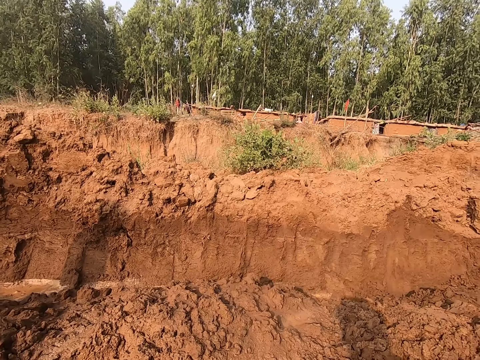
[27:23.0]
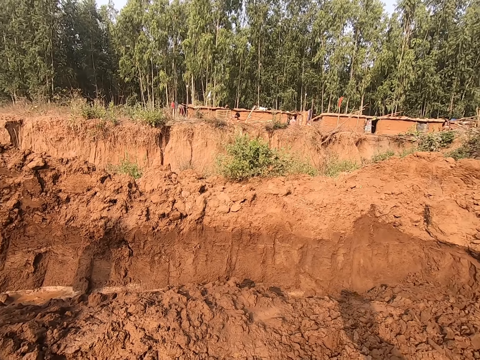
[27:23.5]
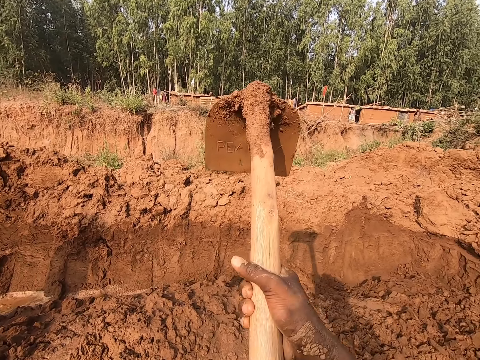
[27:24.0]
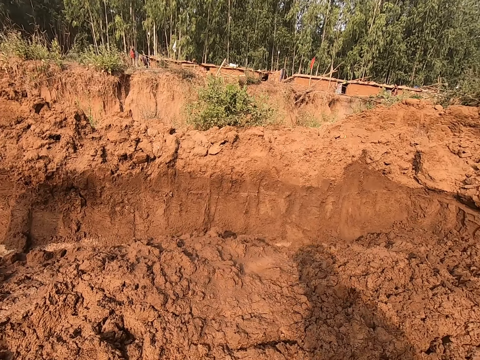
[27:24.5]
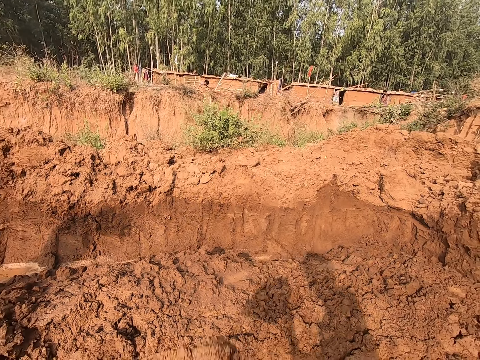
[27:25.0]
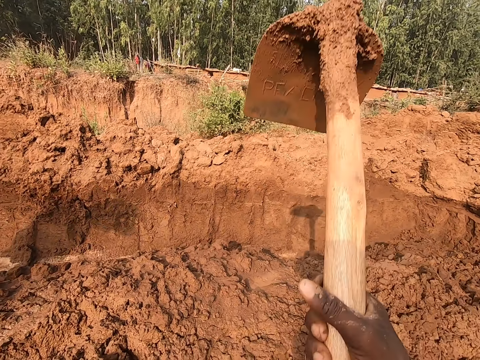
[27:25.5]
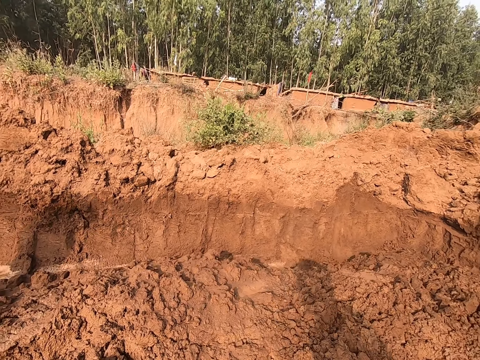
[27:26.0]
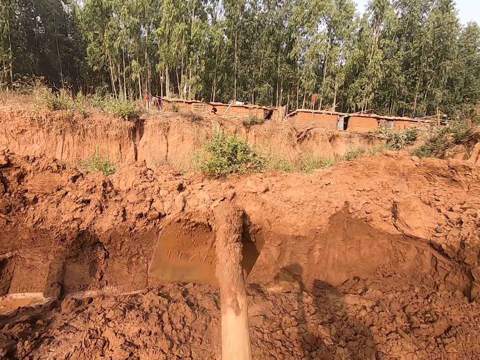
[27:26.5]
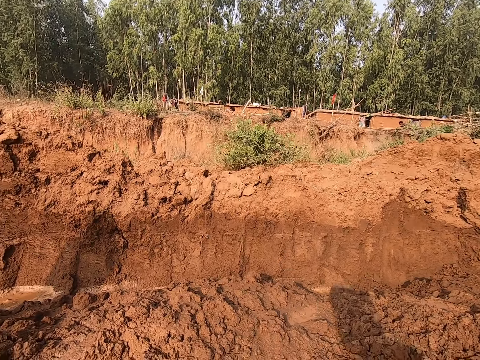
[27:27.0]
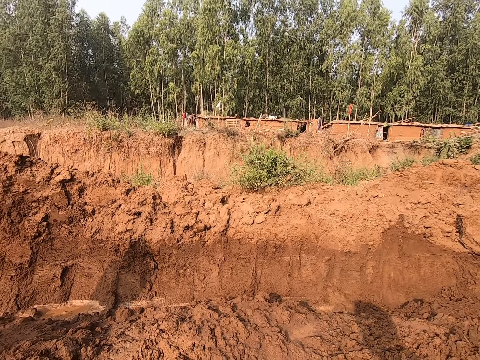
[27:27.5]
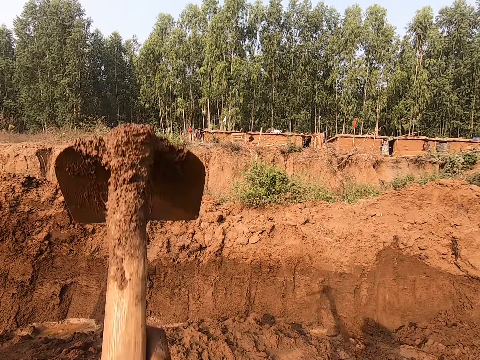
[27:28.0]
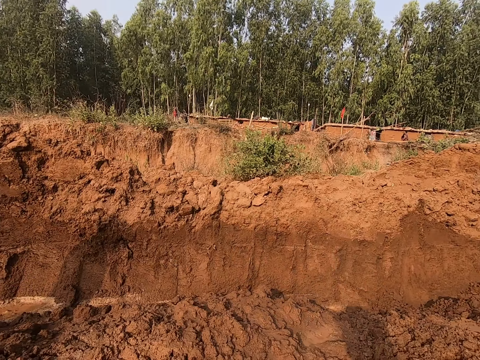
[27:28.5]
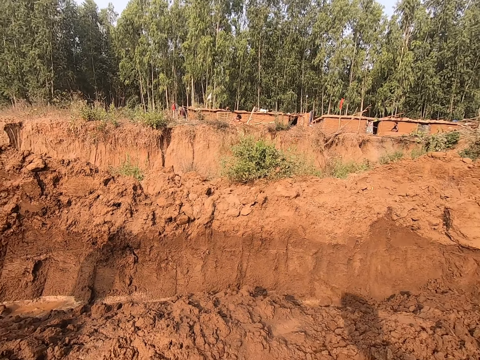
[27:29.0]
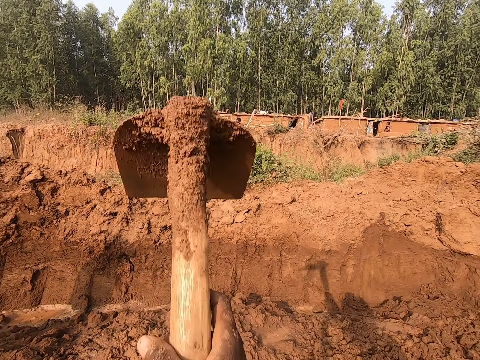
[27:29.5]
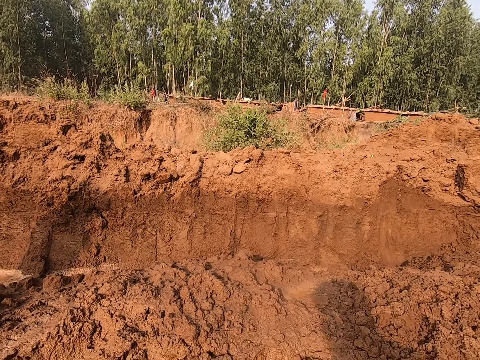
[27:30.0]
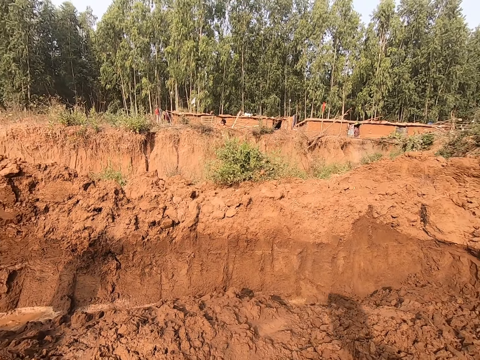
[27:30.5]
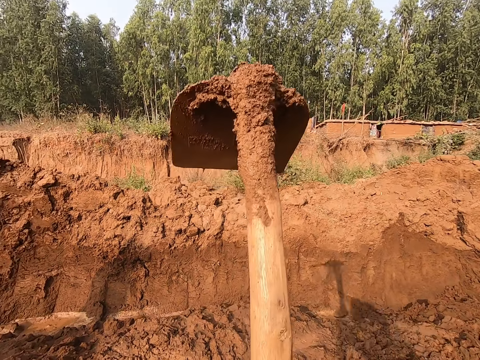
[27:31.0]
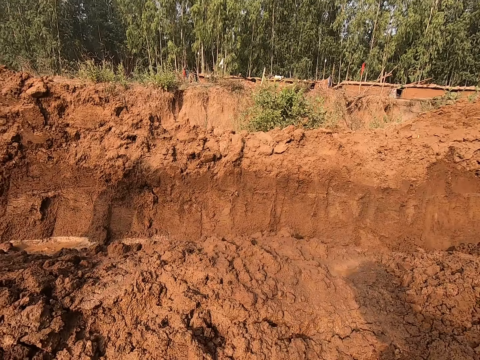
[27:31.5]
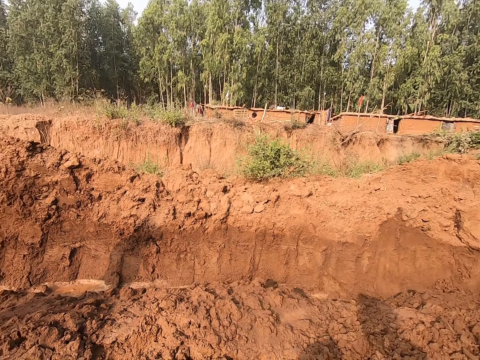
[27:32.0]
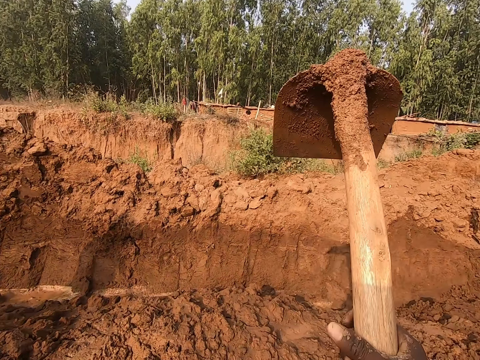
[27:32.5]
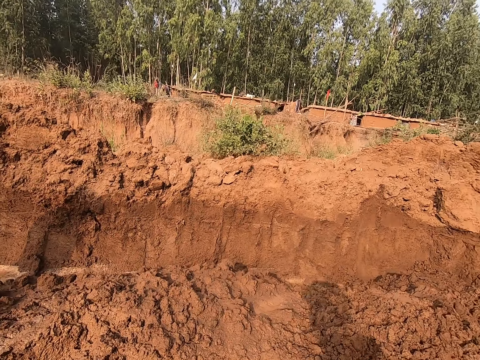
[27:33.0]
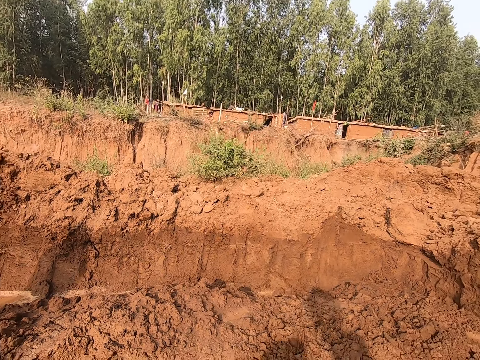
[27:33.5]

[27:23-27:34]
A woman walks past the camera wearer.

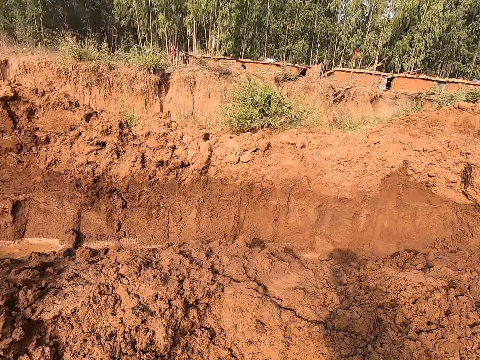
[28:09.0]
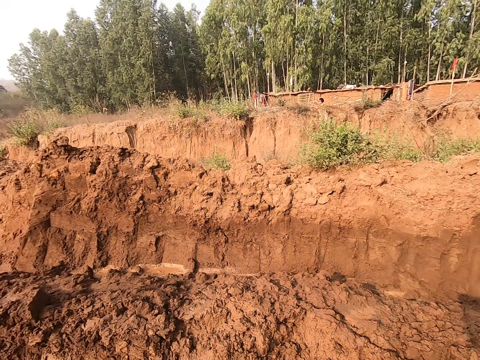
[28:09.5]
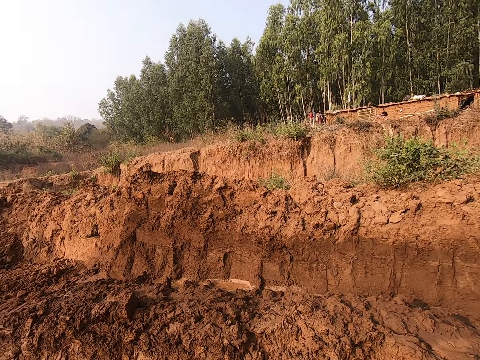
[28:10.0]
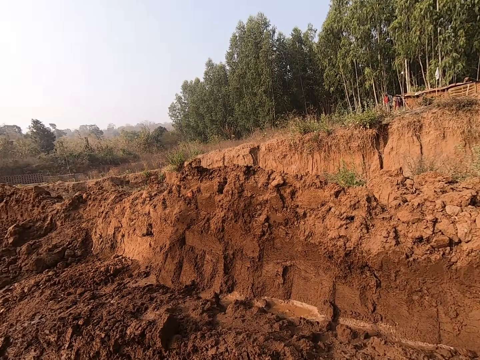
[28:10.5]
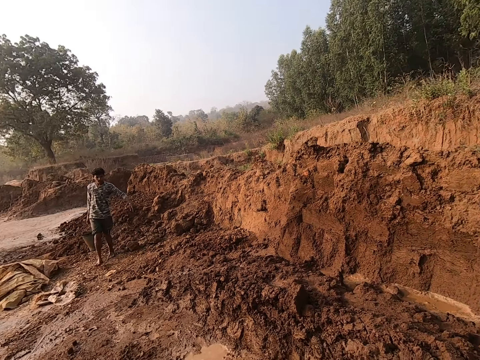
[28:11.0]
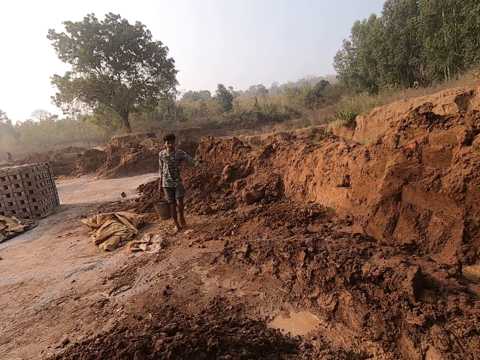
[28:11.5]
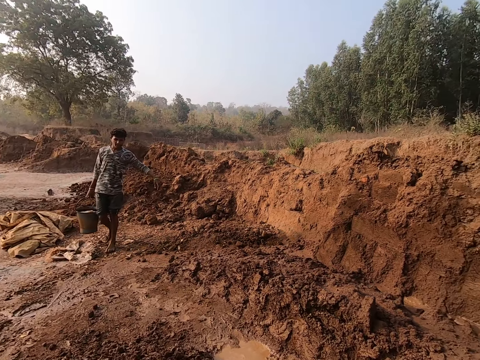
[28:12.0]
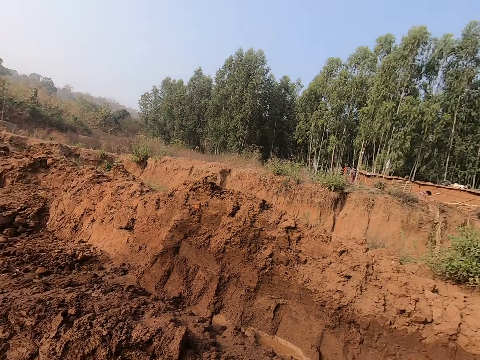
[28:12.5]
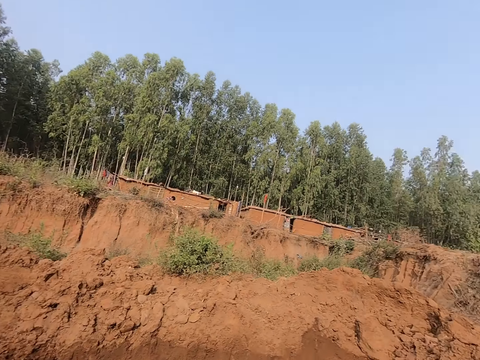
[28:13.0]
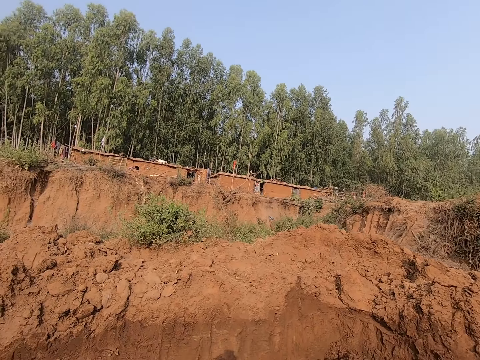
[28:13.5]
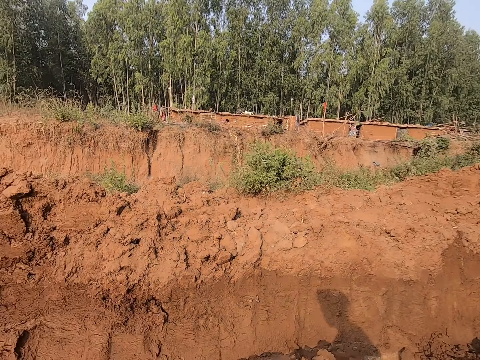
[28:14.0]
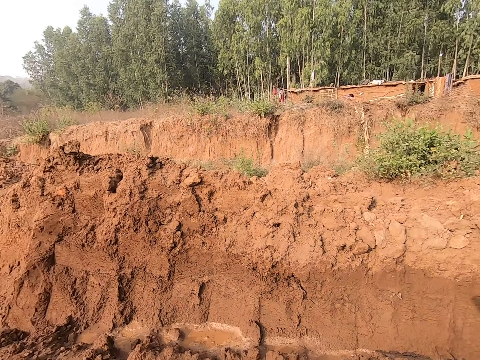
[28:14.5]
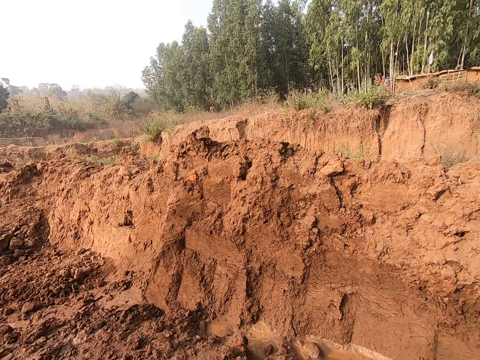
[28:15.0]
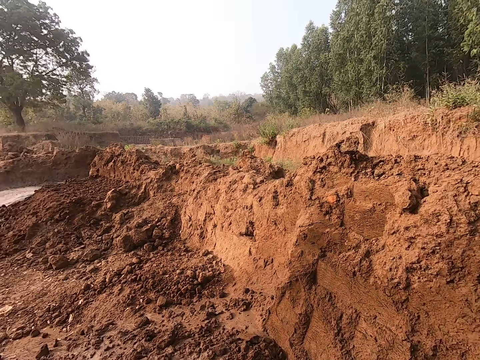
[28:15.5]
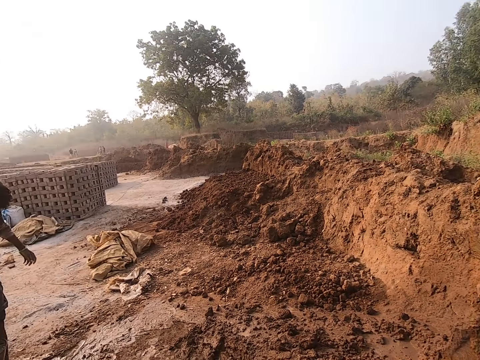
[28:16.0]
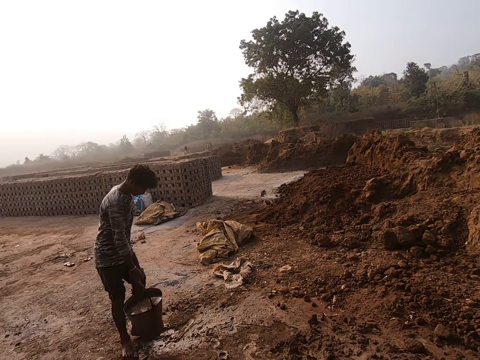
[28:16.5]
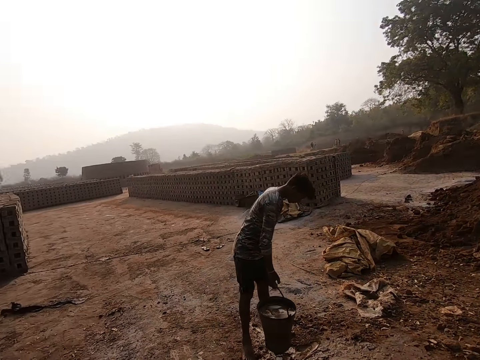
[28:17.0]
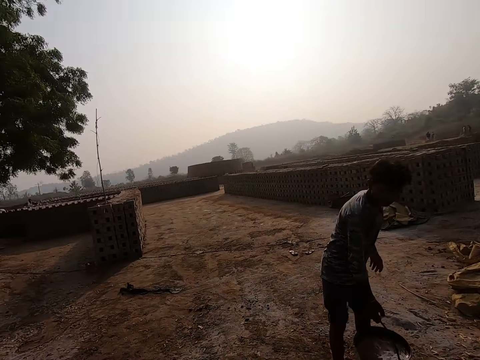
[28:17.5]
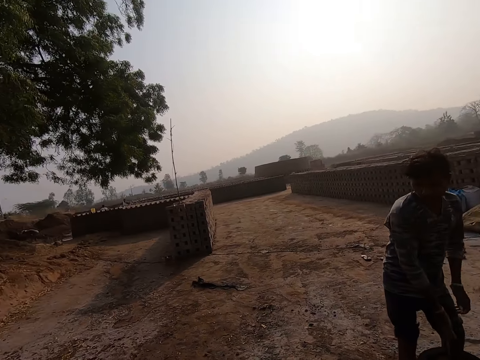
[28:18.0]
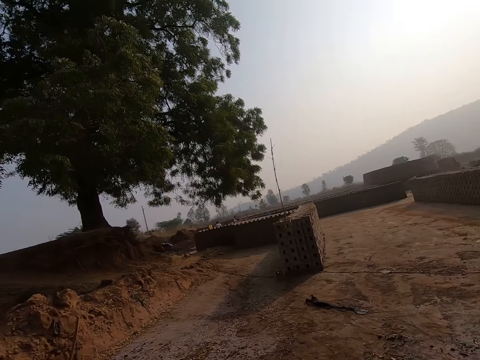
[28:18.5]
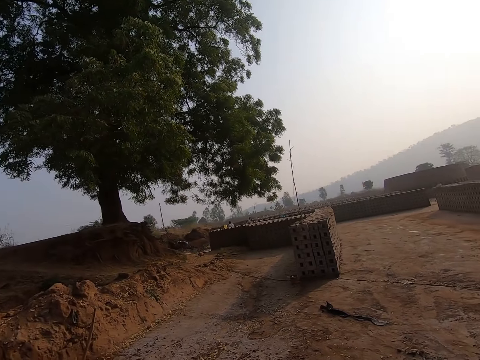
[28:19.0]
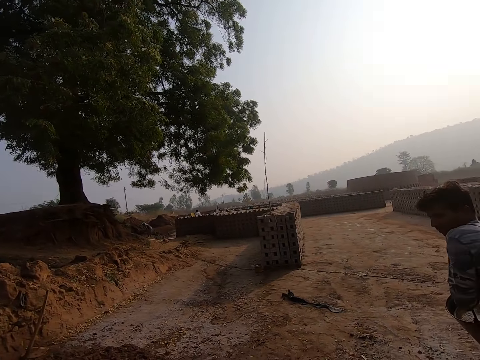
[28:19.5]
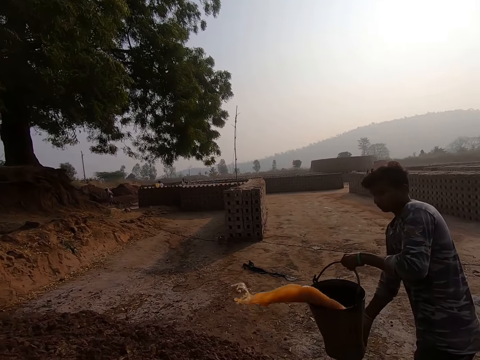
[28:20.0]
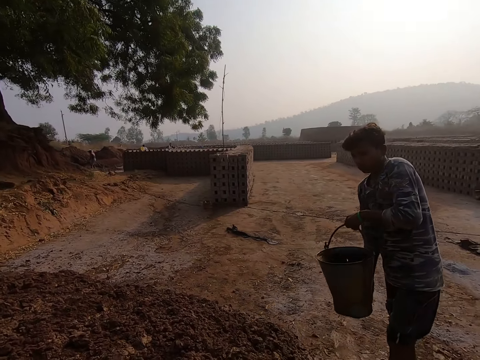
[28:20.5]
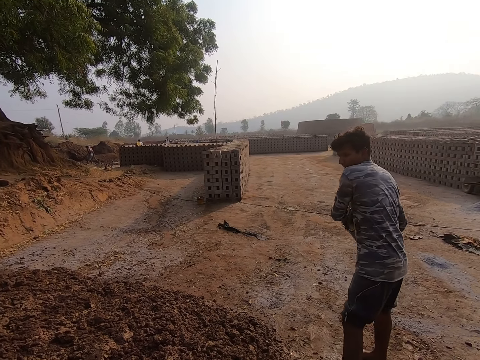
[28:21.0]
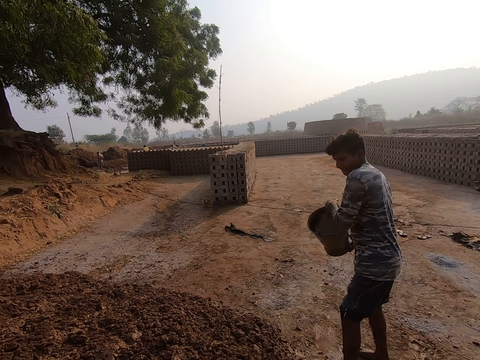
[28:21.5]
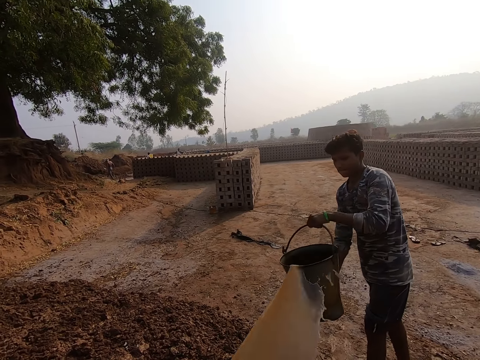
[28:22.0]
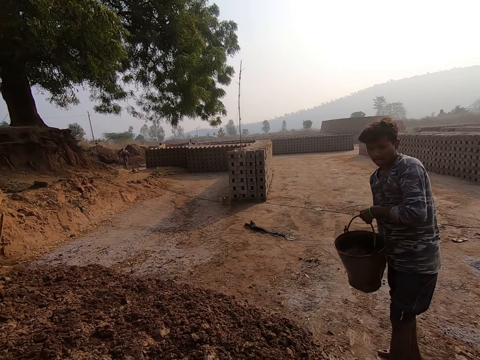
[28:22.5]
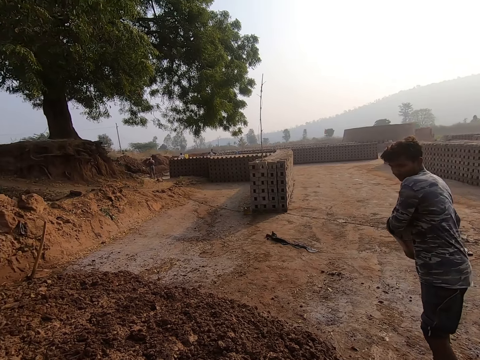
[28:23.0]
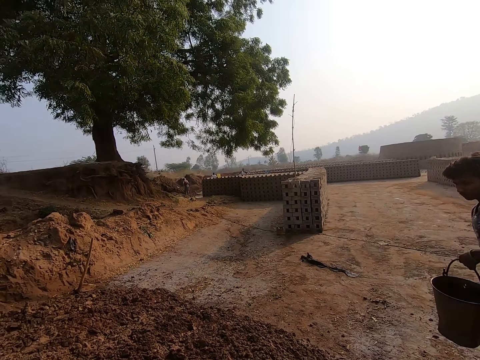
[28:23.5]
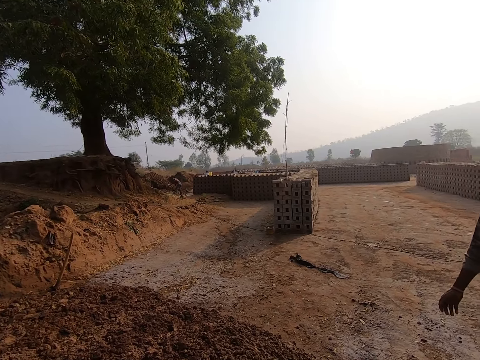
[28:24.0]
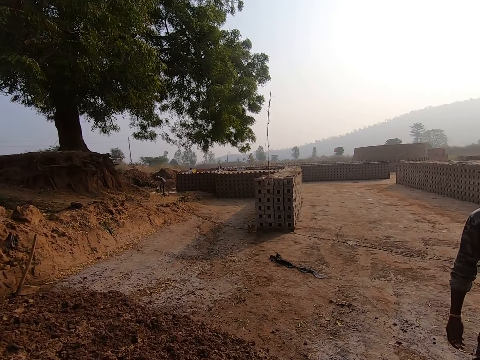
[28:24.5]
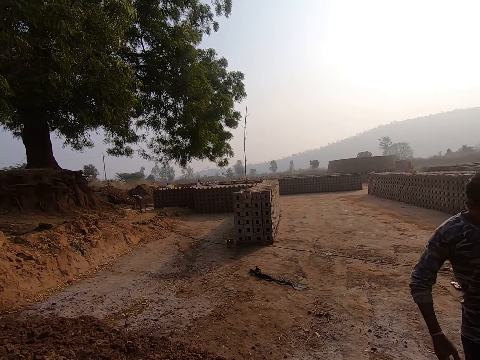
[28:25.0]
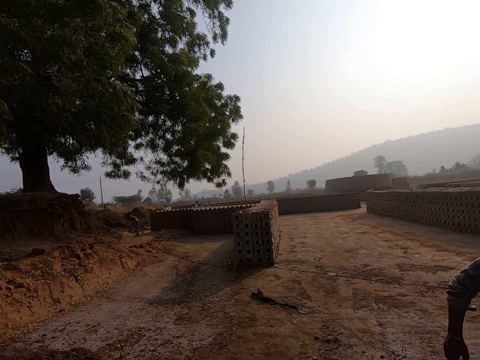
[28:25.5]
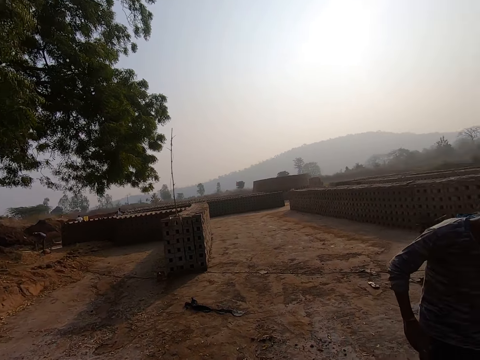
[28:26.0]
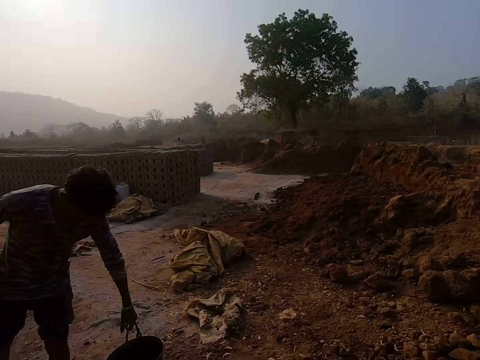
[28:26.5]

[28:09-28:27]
The man carries the bucket with his right hand. The camera wearer turns around the construction site. The man pours water on the ground with the bucket in both hands. The man drops the bucket on the ground with his right hand.
